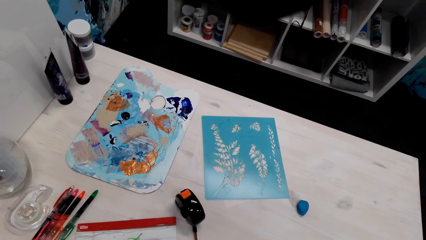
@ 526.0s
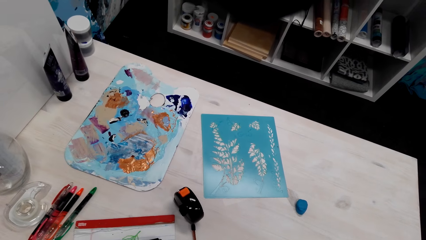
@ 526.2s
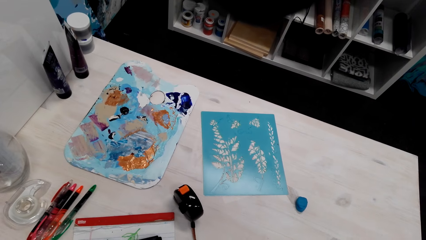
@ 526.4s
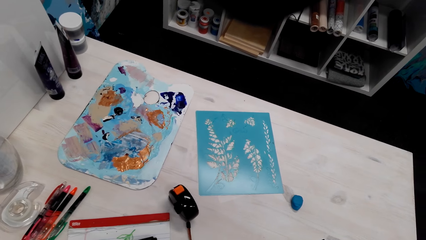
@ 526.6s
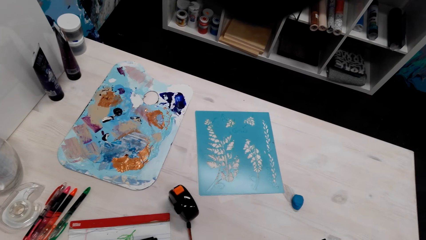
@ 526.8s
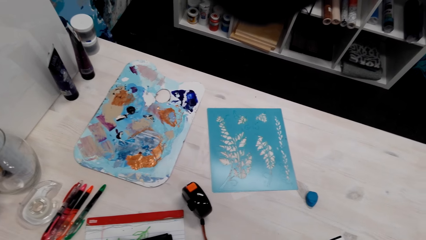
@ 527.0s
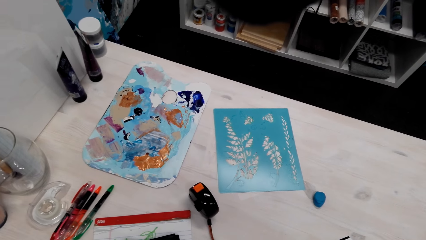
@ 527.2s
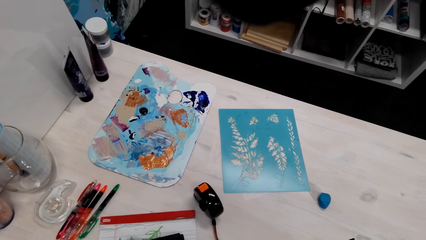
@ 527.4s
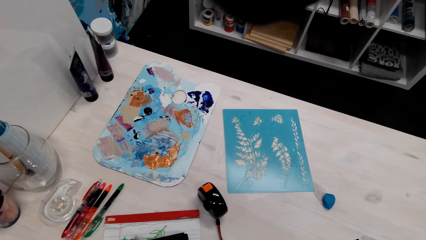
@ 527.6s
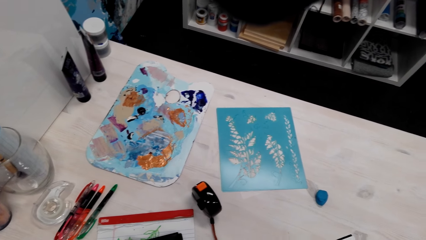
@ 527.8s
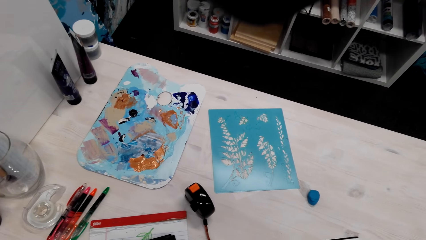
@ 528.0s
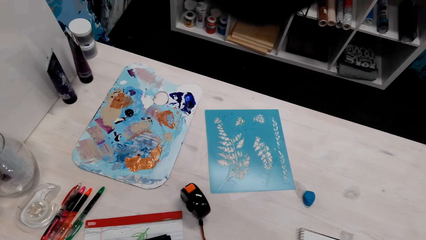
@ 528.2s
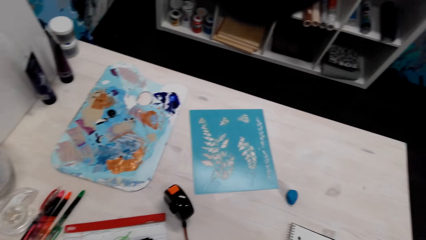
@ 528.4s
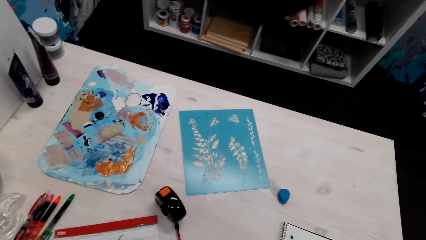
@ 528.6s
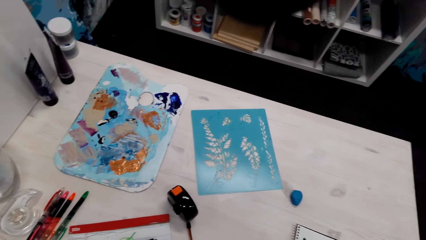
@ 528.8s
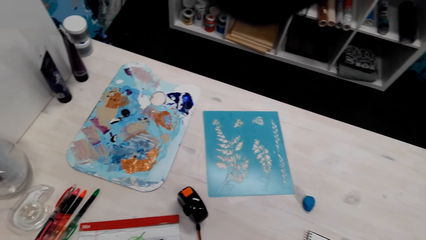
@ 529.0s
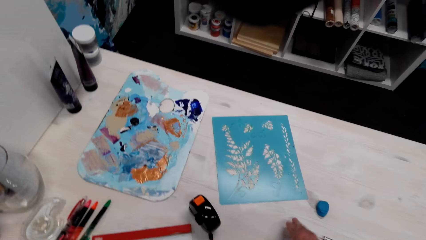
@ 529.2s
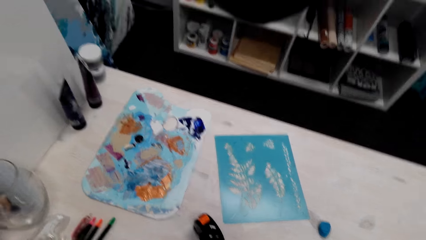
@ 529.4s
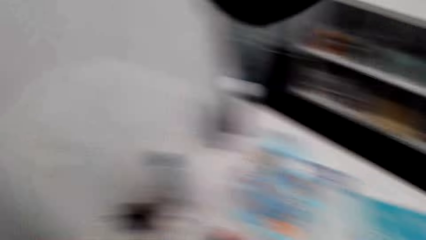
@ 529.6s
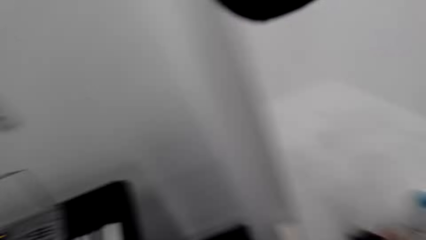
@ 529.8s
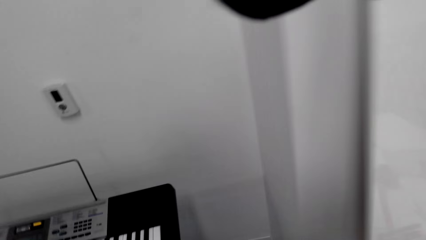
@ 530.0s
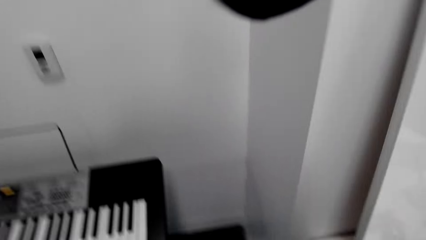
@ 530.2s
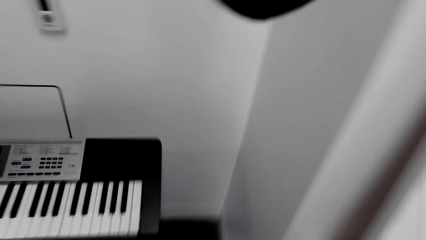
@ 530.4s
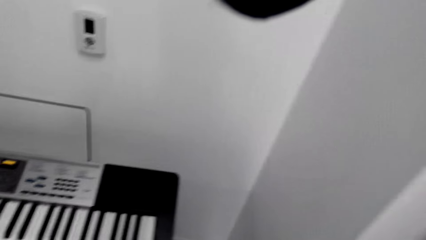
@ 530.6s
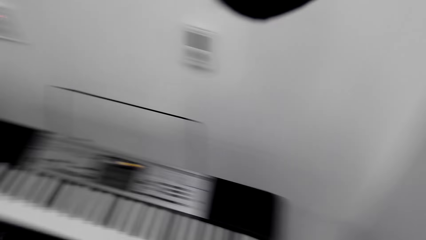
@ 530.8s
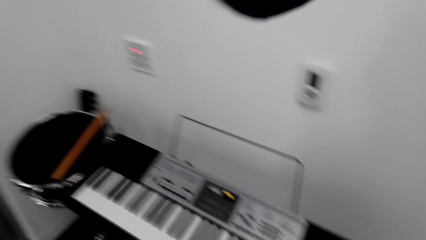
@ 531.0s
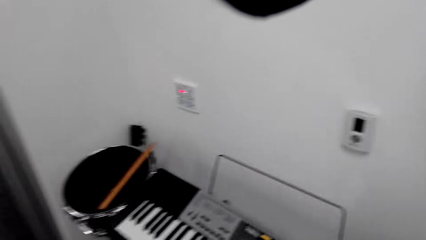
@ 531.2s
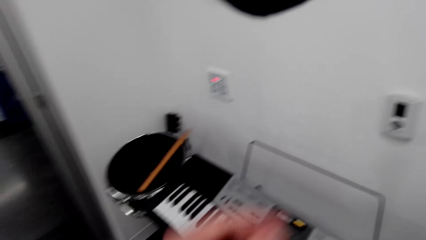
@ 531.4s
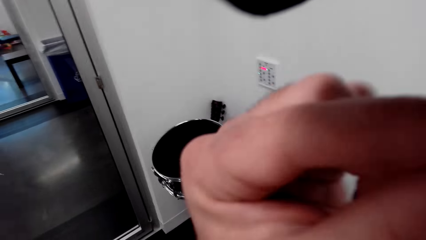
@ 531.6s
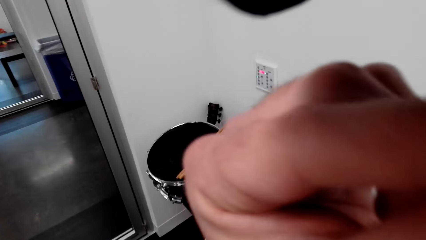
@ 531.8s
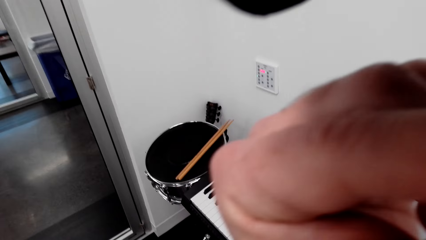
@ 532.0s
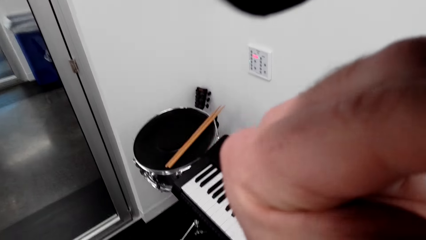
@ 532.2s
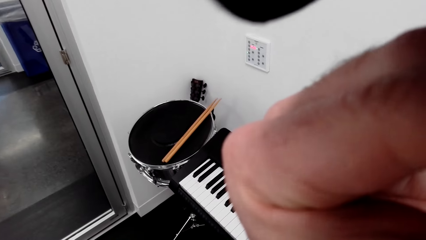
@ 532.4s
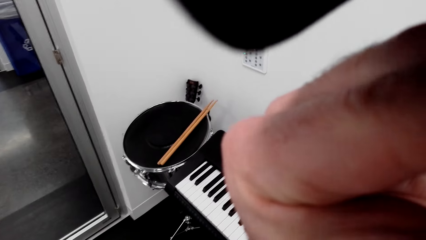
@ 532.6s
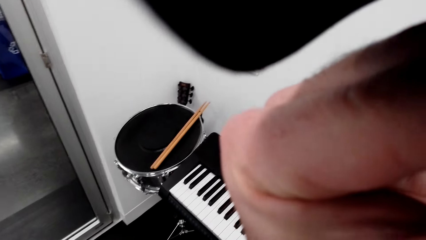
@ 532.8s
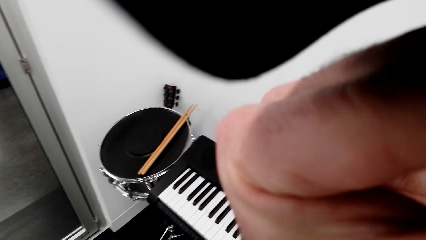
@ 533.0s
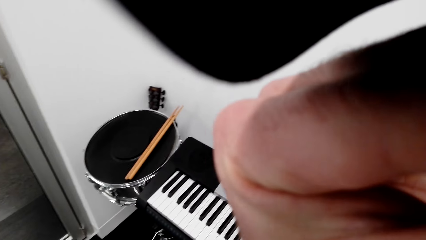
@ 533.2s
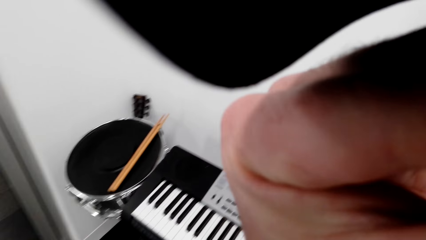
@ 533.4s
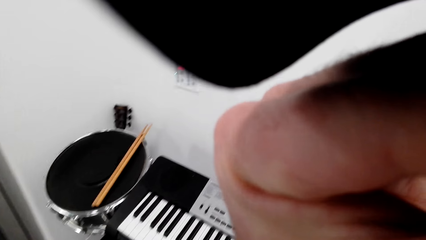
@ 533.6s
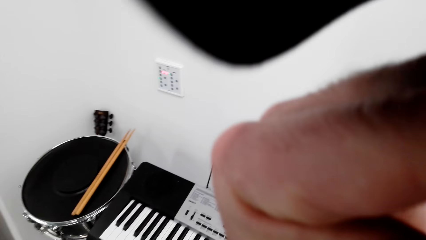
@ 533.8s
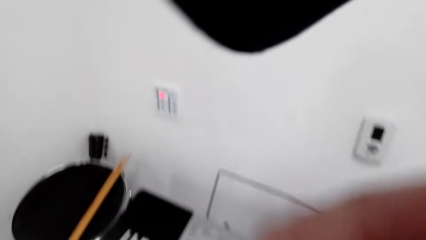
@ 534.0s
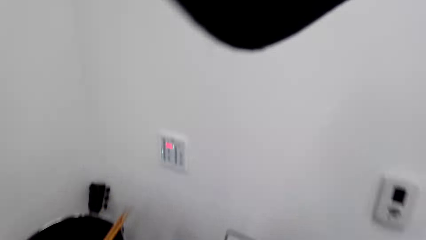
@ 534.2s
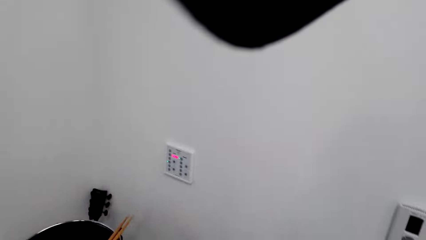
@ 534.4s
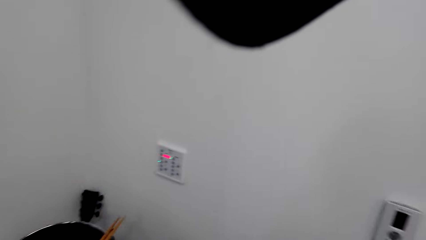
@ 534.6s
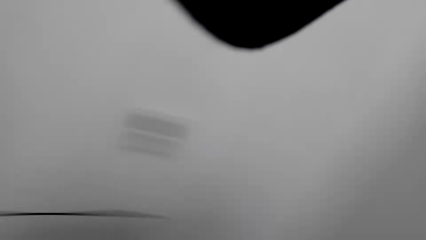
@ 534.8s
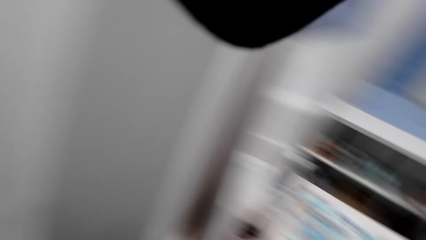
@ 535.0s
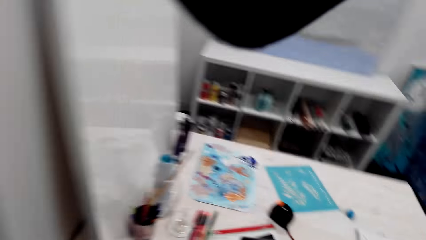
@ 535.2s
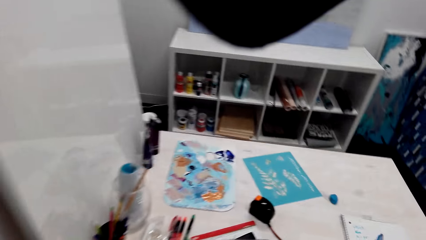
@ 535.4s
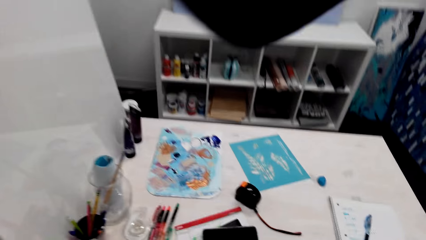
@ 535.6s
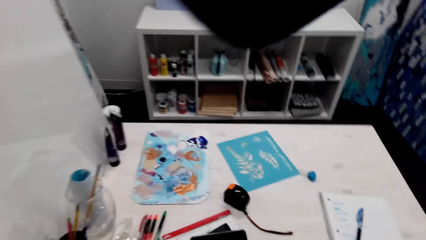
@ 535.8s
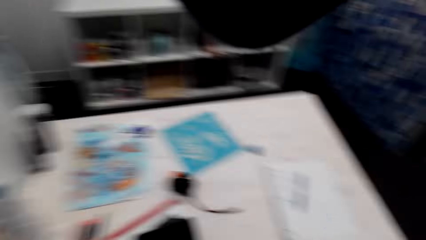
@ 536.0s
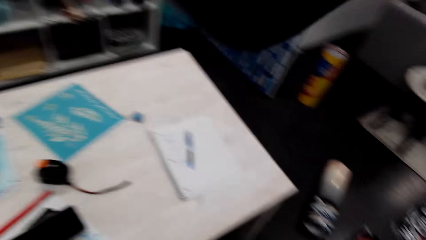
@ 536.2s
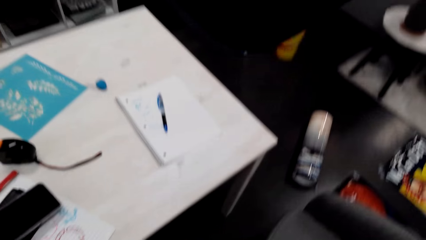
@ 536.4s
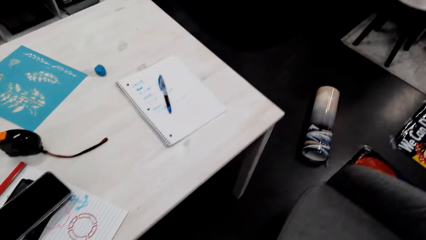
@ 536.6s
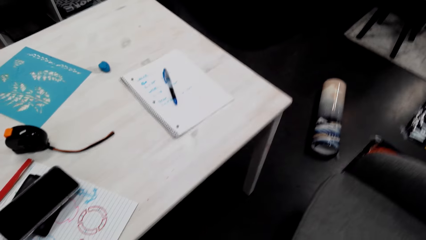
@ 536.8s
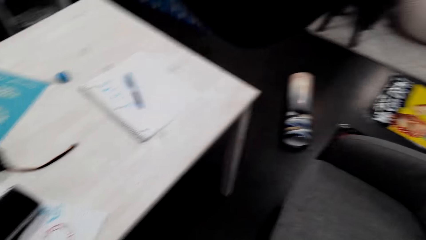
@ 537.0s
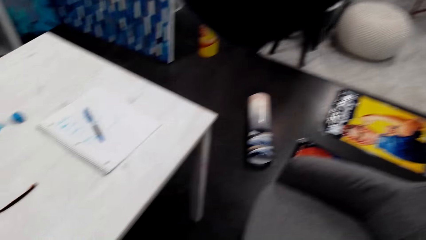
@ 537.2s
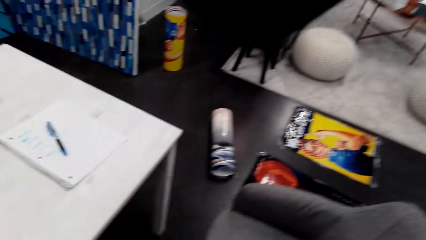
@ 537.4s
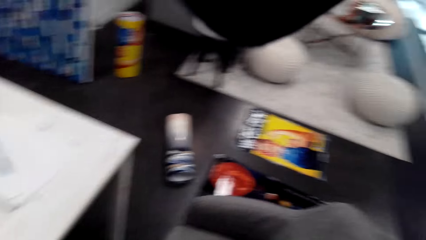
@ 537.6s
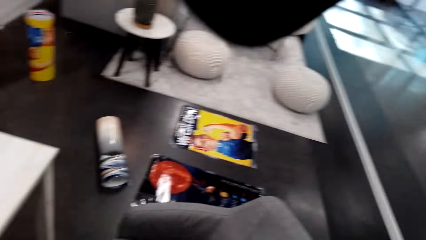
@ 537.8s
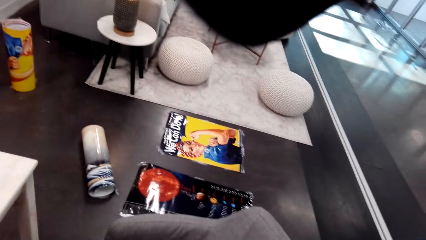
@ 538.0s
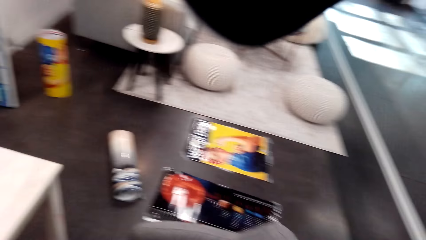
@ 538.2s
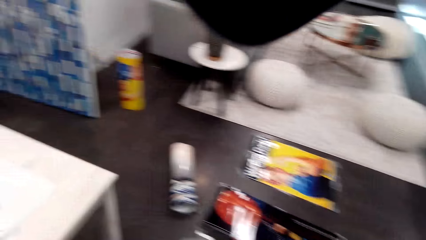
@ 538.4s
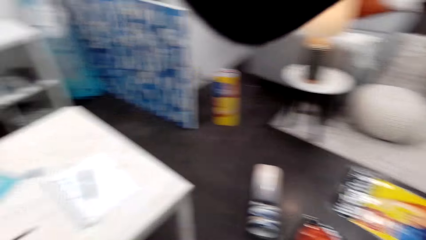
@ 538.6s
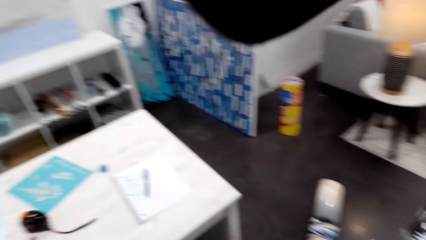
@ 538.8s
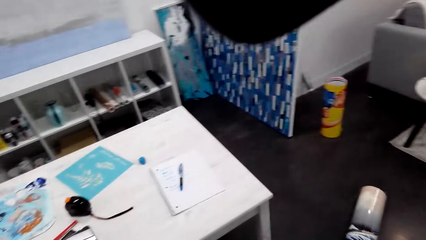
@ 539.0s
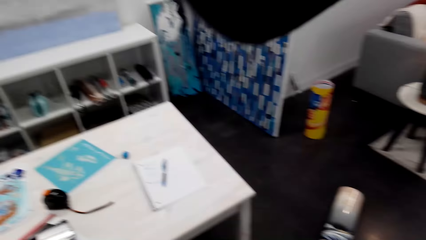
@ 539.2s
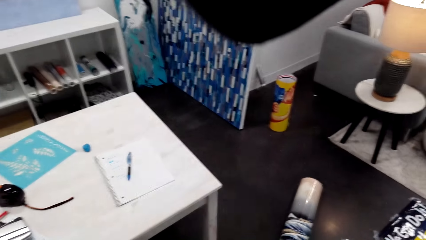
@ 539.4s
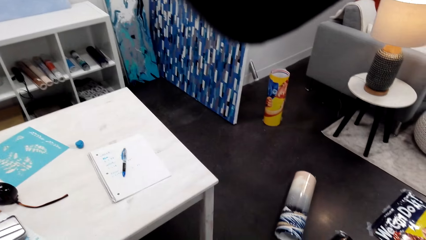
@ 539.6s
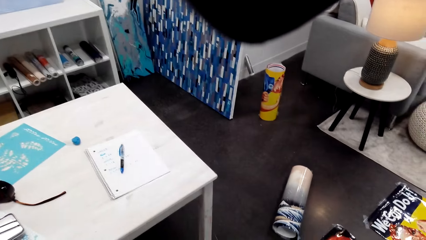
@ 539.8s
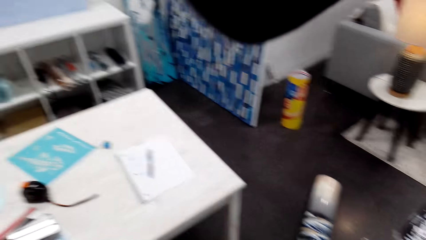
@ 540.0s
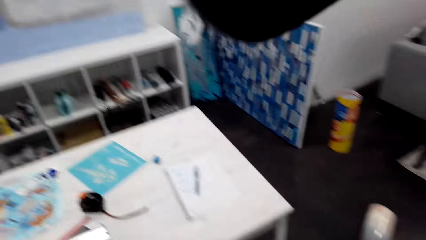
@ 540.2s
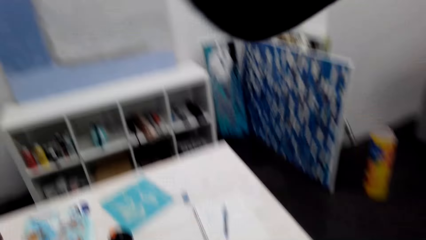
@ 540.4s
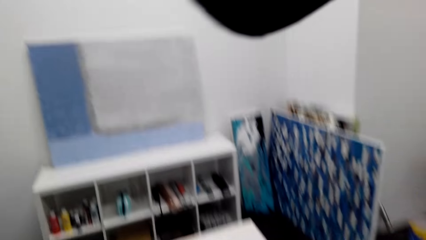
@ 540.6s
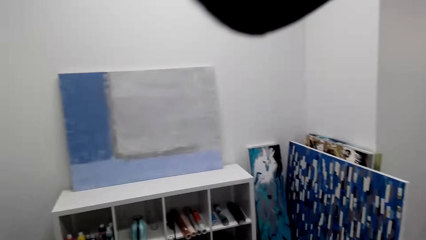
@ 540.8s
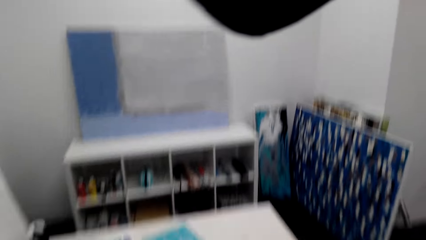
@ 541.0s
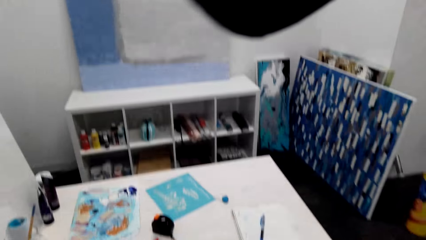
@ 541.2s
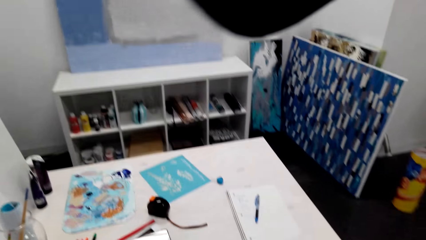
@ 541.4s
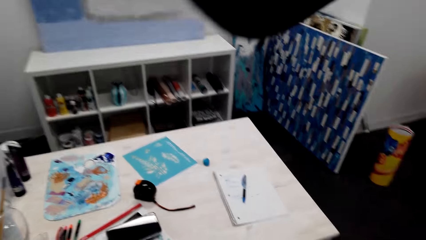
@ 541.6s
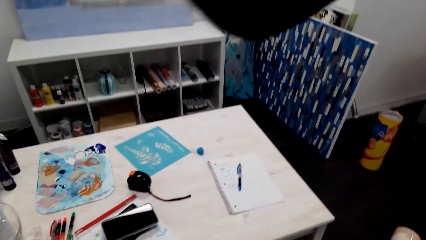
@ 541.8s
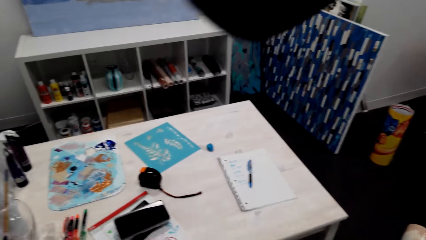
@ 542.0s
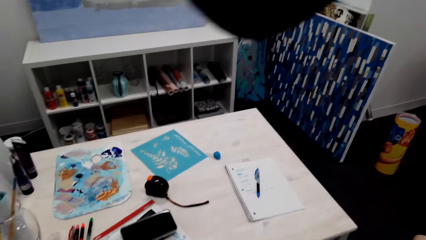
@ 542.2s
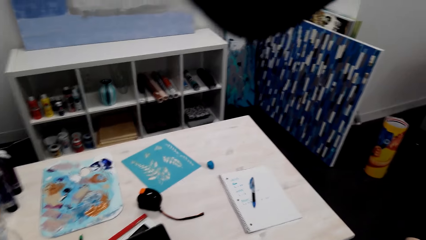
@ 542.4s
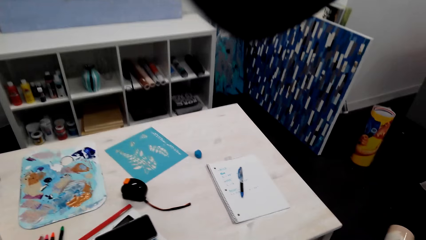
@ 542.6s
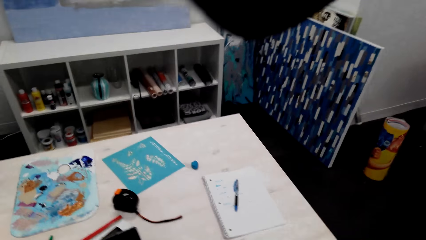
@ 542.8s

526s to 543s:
The camera wearer moves the hand on the table. They look around. They look at the piano. They raise the hand to a face. They look around the house.
